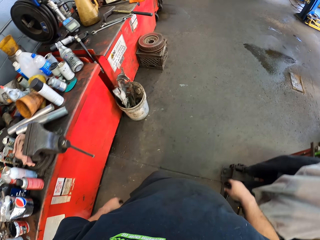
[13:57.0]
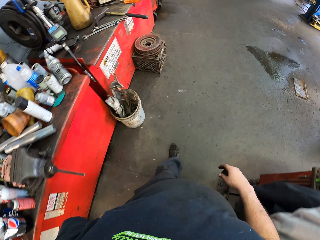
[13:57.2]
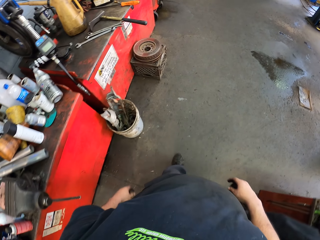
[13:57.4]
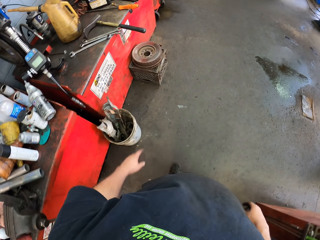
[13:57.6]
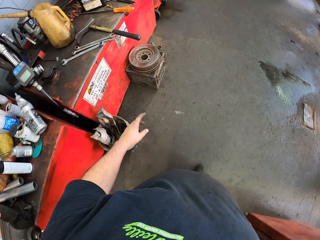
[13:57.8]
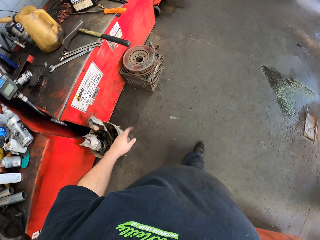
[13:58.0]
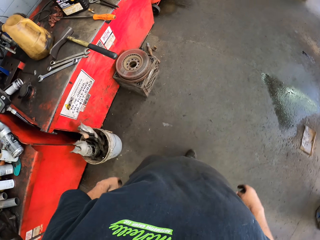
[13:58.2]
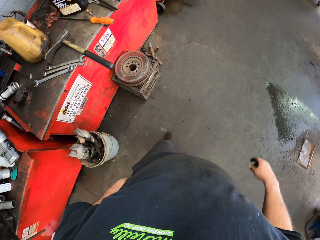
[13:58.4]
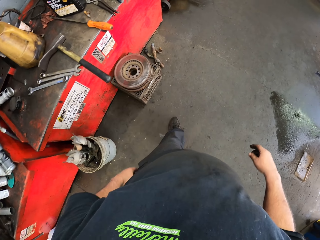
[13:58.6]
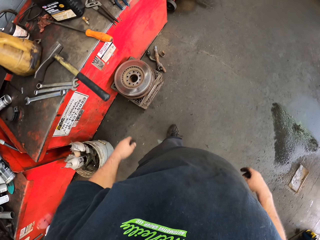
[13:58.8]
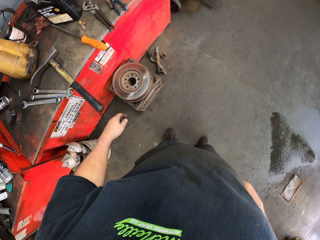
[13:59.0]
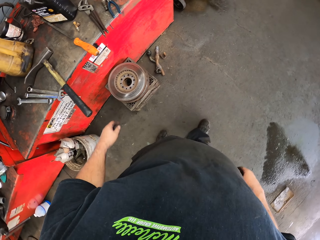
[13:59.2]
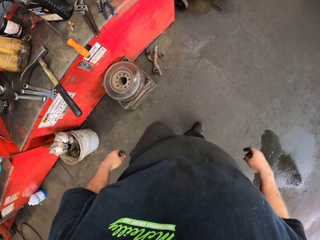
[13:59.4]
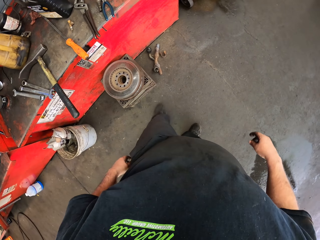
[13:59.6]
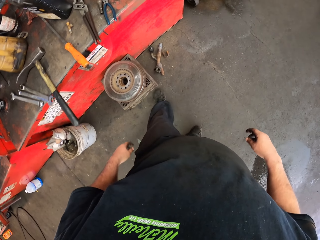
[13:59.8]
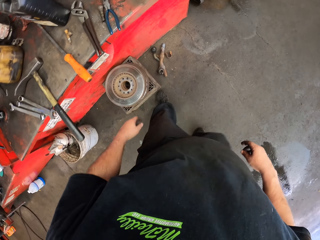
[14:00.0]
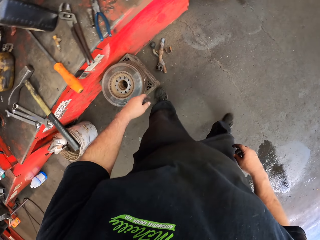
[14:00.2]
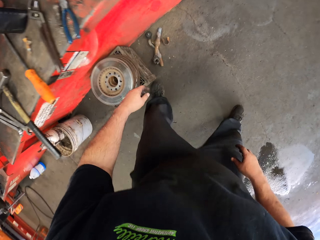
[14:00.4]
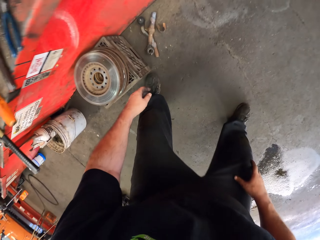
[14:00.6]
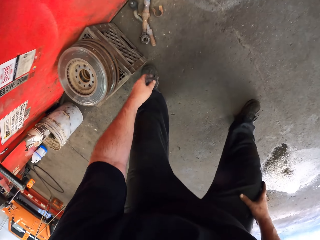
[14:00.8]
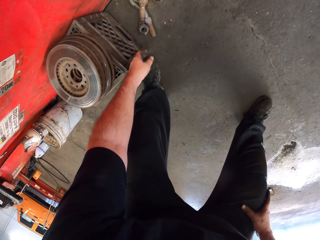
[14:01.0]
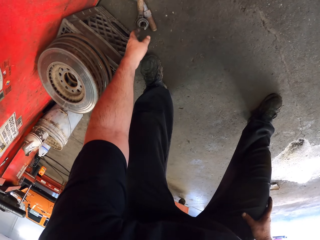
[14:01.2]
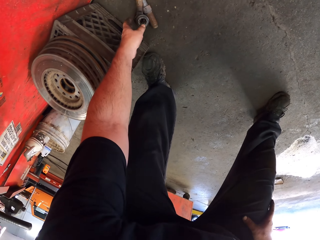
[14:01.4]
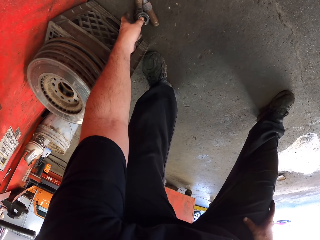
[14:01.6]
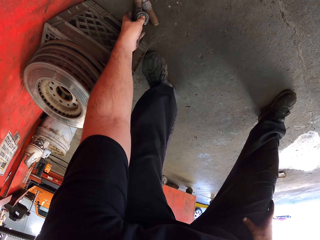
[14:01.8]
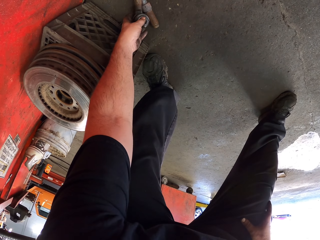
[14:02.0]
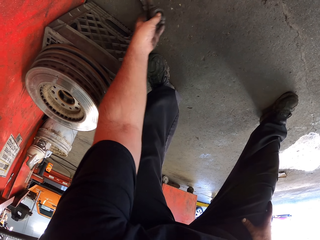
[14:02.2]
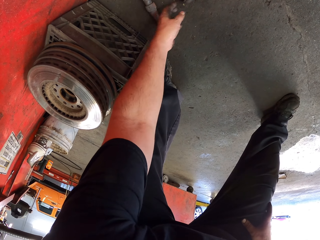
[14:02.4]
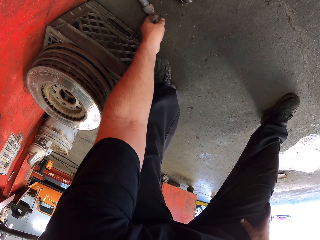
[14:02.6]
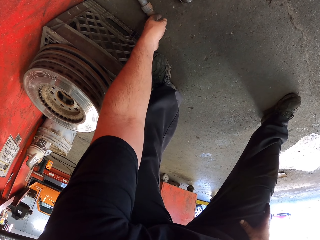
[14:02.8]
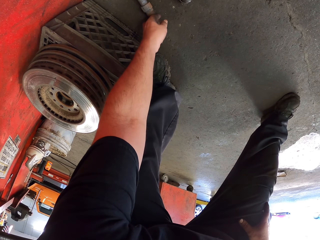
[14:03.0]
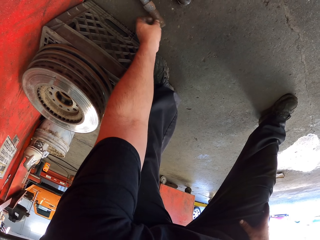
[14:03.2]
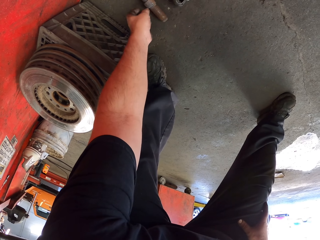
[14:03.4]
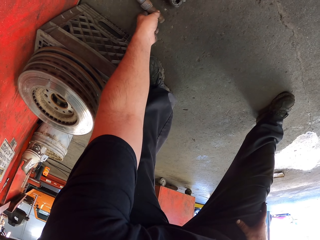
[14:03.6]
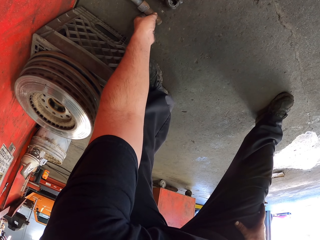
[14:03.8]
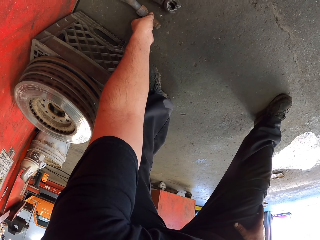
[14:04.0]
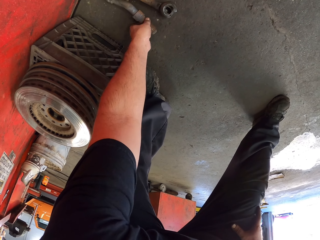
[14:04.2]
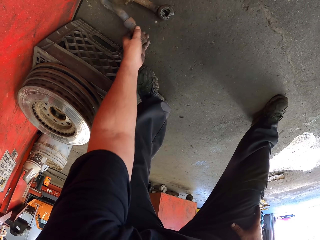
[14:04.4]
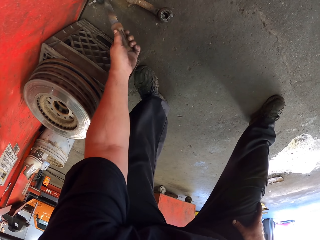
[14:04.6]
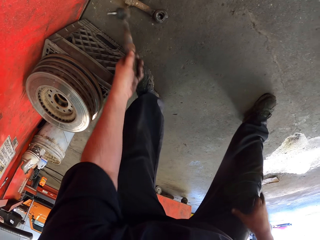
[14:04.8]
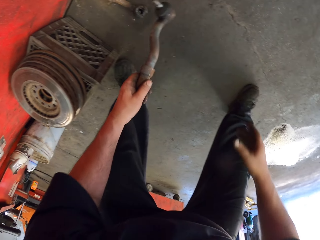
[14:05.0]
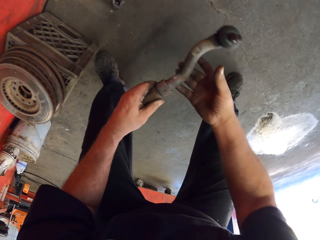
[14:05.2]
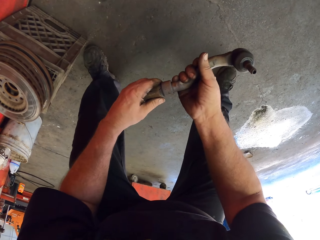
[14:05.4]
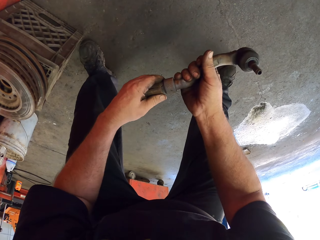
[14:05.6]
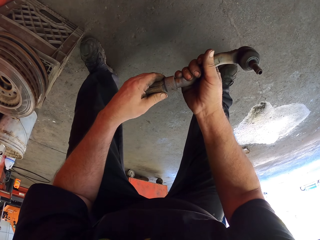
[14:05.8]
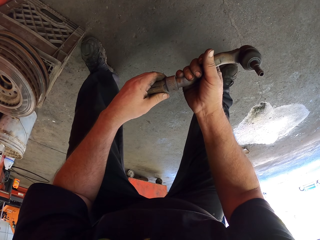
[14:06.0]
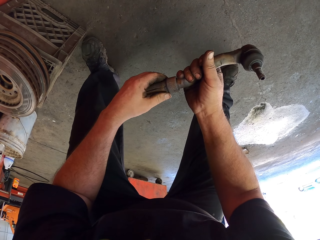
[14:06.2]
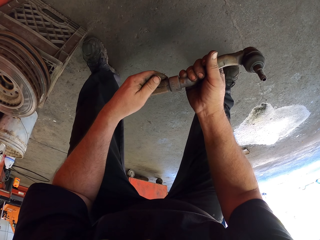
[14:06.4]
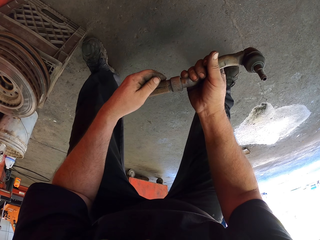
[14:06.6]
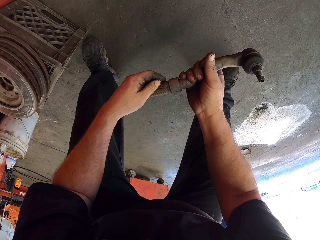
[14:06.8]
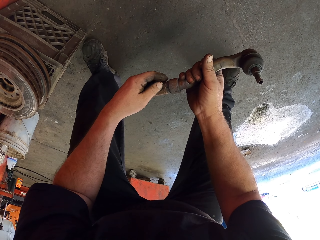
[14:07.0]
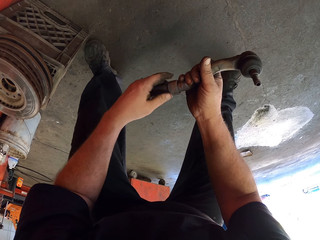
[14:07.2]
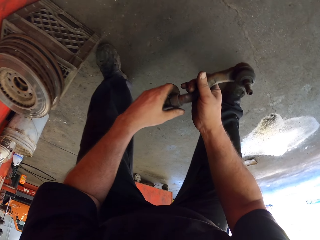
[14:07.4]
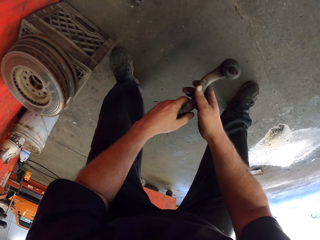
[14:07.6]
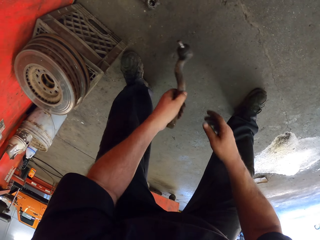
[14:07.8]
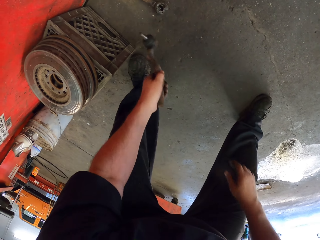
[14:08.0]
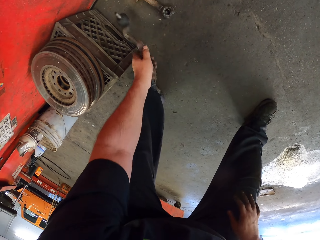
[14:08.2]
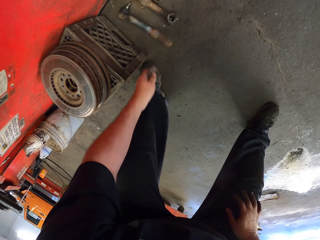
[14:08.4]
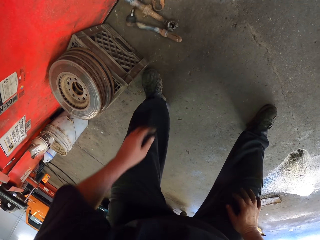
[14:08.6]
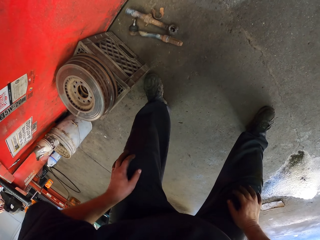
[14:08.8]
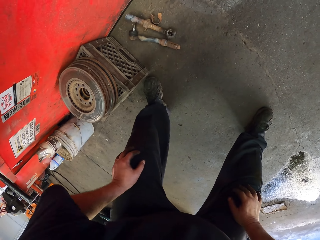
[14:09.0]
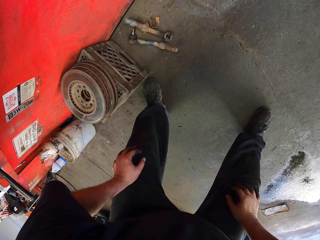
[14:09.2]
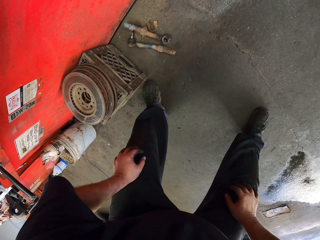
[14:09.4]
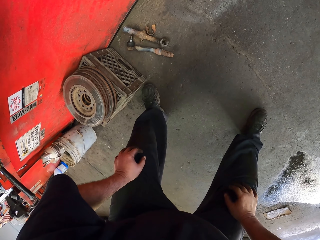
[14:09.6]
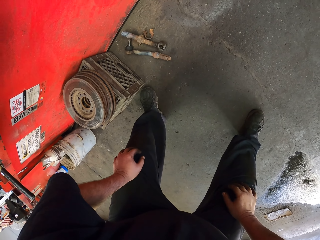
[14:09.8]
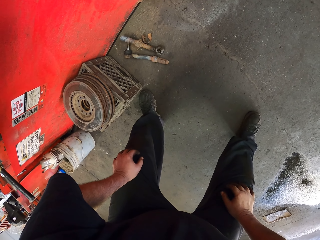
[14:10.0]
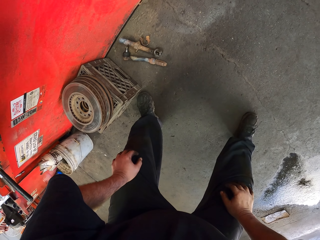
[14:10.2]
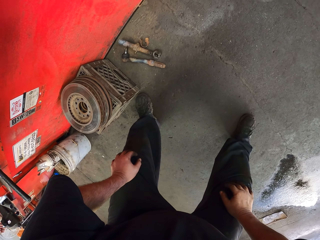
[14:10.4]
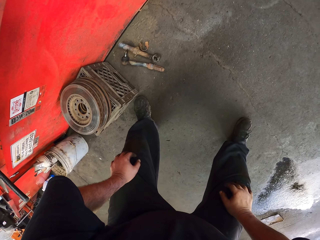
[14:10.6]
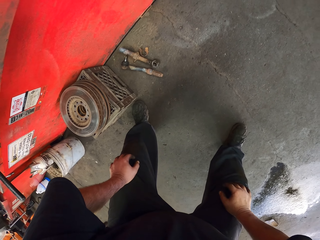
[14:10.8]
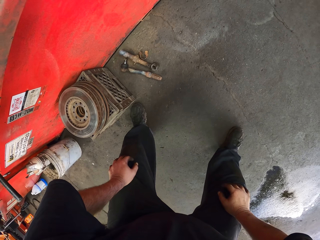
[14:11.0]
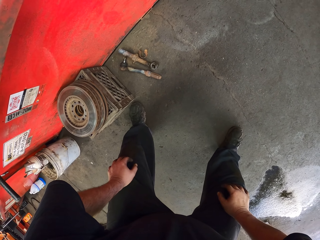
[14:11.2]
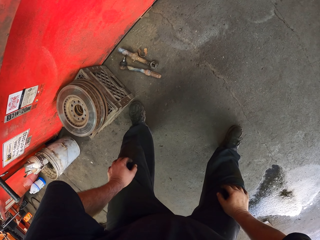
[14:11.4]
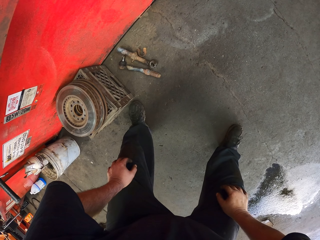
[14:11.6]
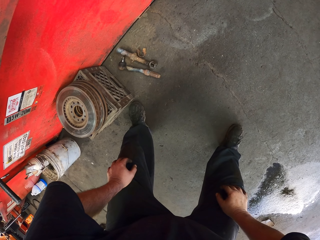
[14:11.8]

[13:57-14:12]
The camera wearer moves something. He takes a car spare part. He puts the car spare part down. He puts hands on his knees. He bends down.

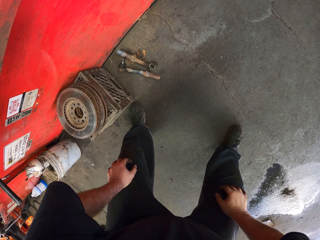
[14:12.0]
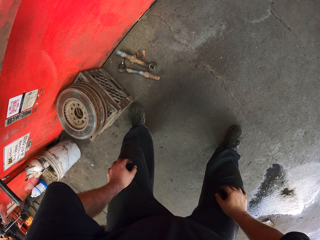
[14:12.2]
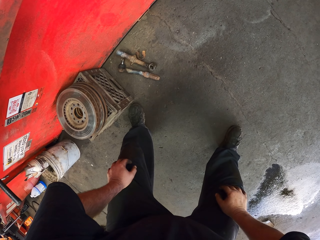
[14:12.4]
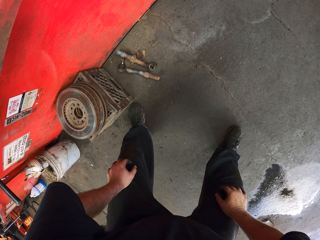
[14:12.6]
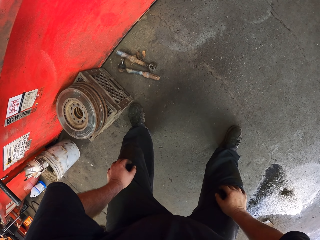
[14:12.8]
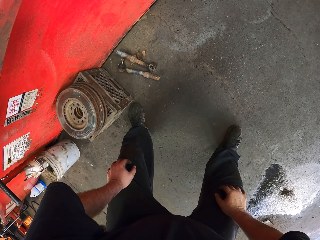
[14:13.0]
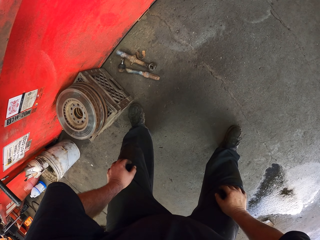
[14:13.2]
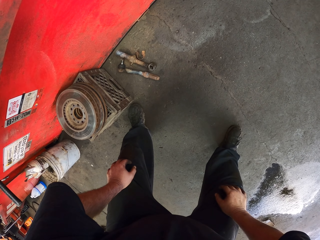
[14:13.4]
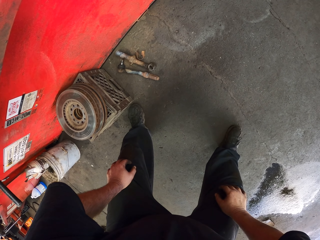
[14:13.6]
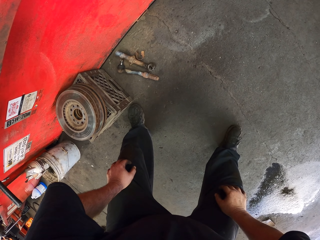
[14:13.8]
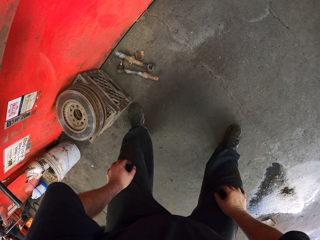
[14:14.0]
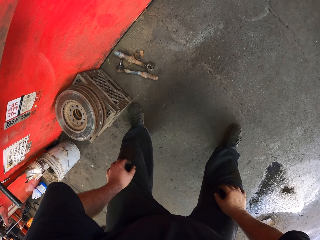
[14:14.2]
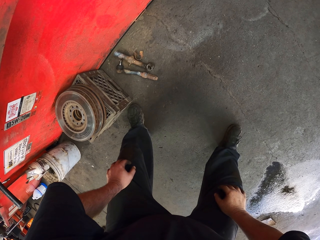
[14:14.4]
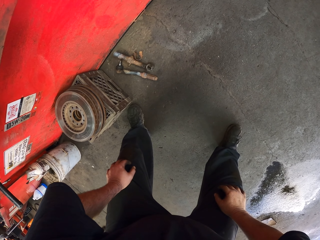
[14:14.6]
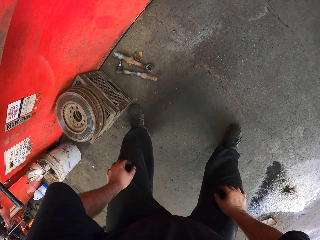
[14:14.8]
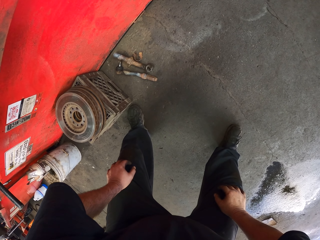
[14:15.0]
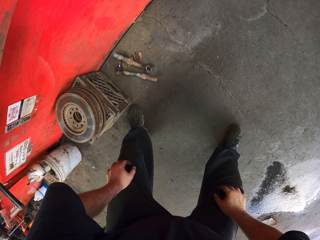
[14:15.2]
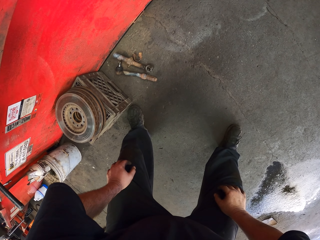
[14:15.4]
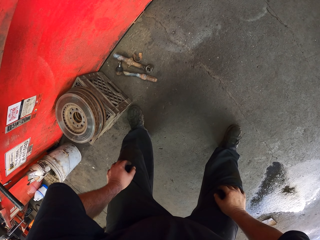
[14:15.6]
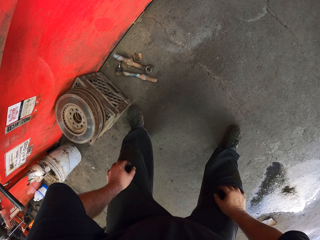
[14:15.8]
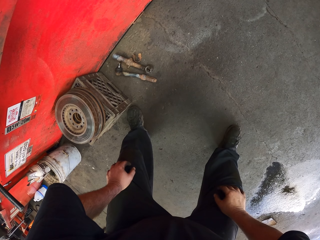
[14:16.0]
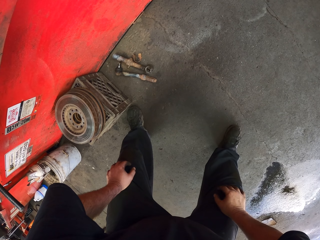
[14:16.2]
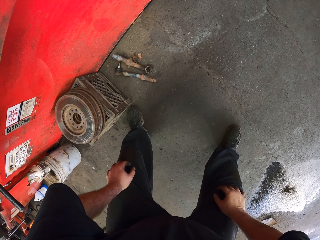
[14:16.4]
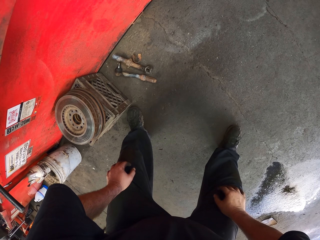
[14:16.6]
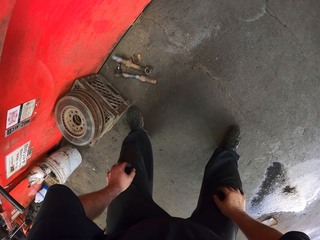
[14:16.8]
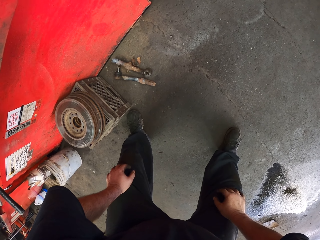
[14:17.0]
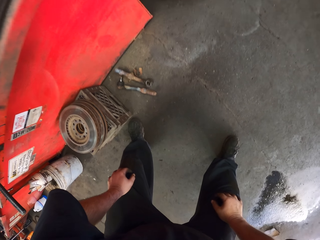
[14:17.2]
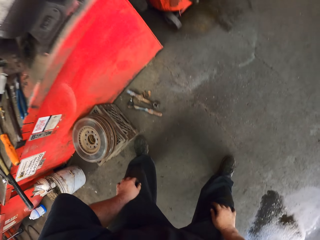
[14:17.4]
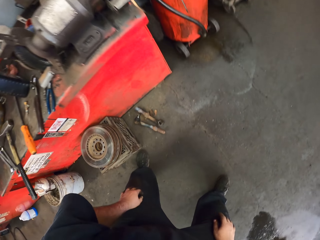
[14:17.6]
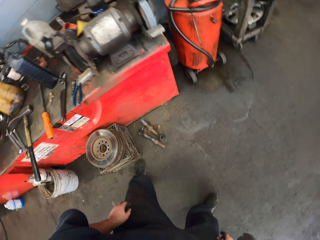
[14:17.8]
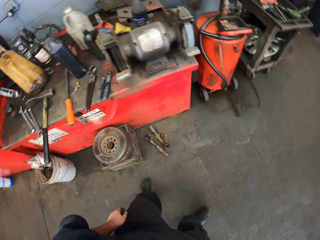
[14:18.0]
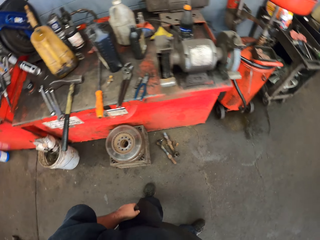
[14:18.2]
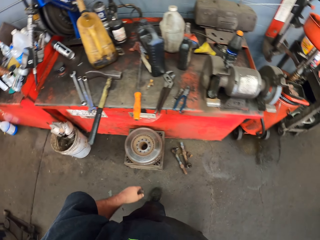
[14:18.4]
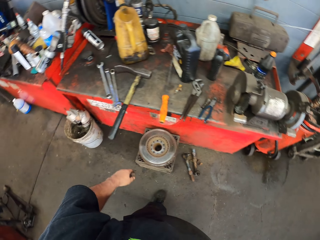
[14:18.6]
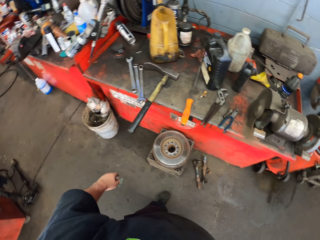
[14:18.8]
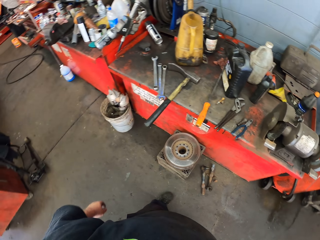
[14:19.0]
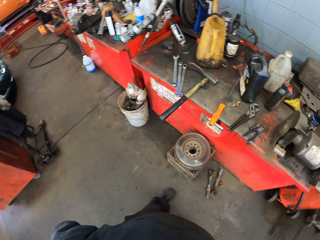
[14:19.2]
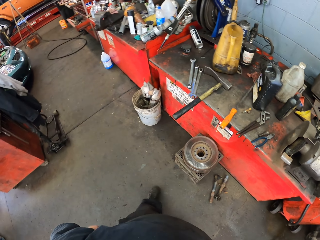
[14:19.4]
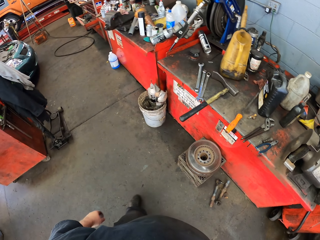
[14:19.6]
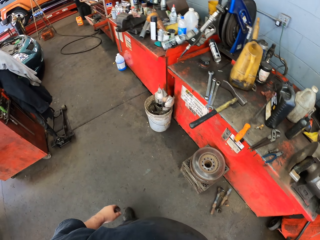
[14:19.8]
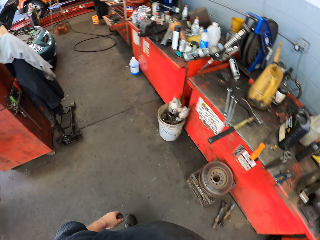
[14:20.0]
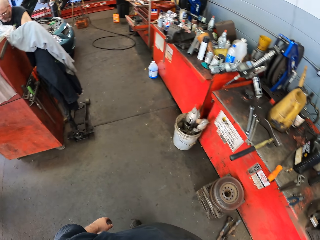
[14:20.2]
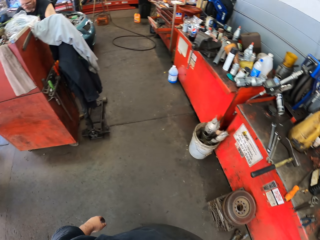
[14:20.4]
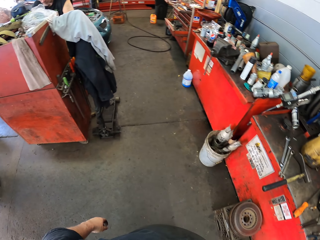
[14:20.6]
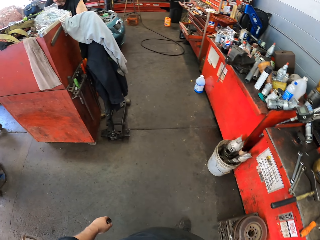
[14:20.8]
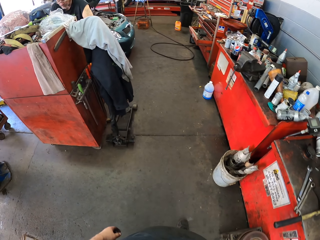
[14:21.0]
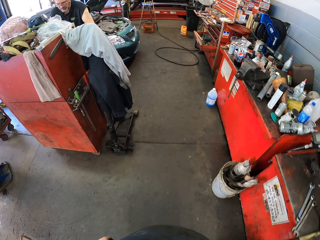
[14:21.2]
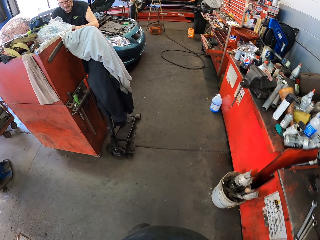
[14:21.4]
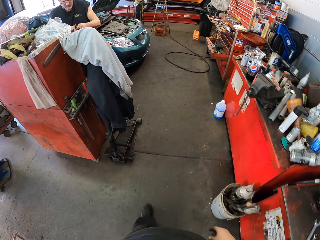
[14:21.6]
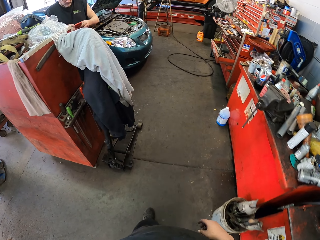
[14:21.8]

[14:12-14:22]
The camera wearer stands up. They walk around the garage.
